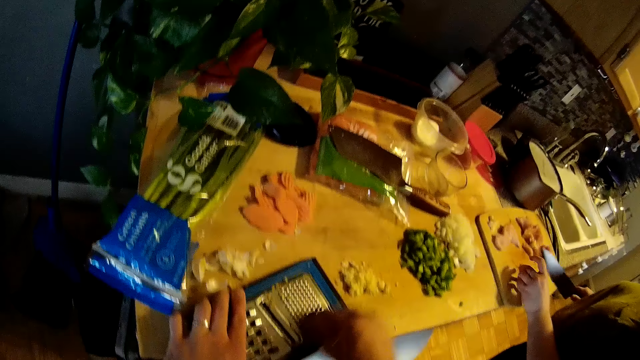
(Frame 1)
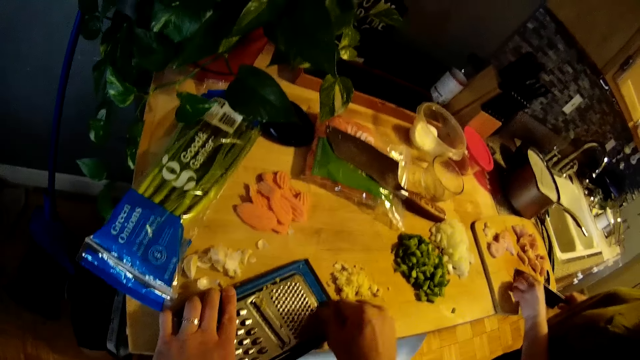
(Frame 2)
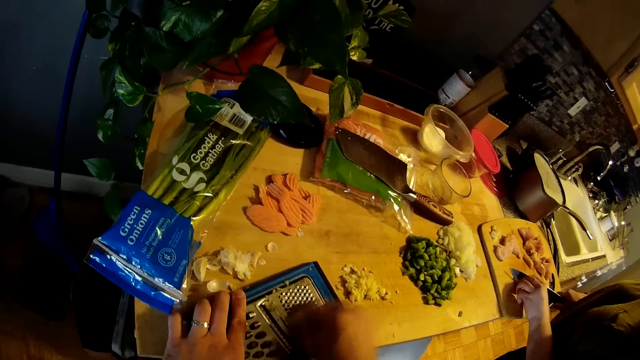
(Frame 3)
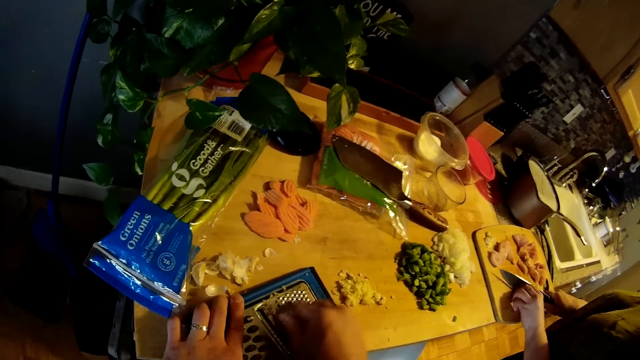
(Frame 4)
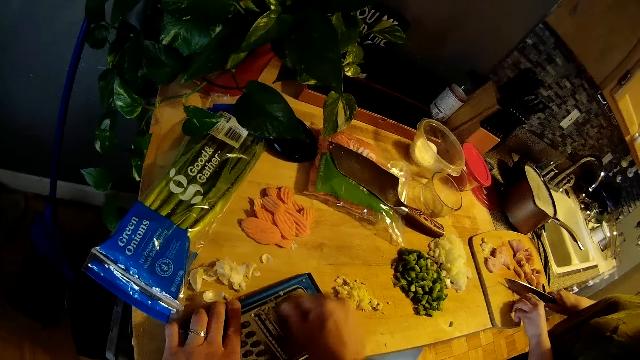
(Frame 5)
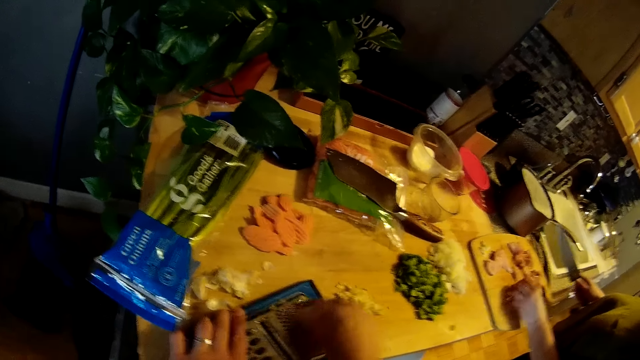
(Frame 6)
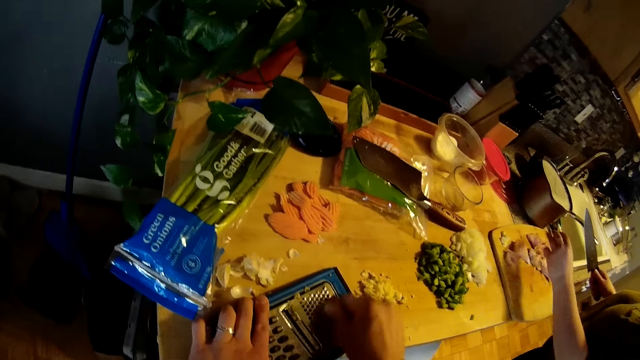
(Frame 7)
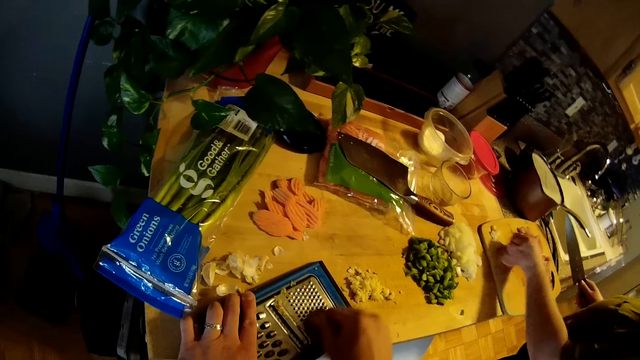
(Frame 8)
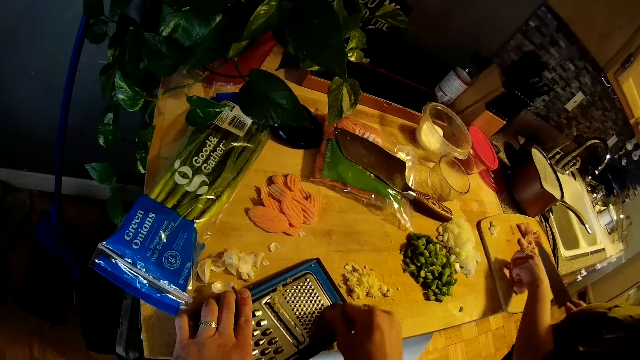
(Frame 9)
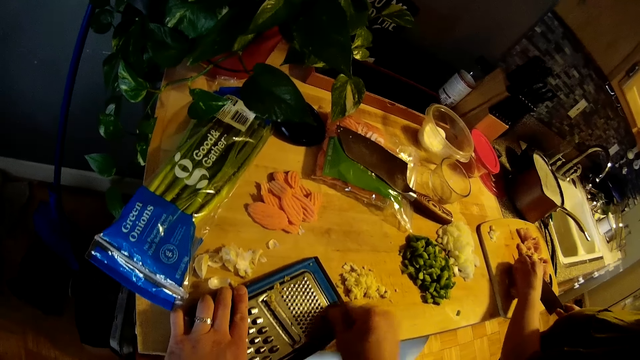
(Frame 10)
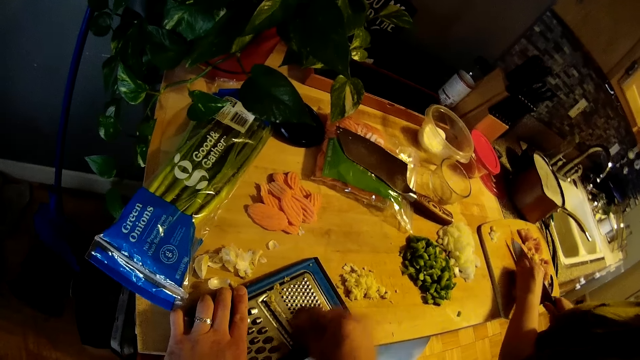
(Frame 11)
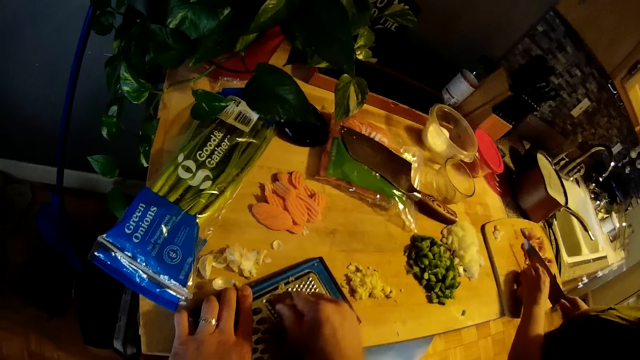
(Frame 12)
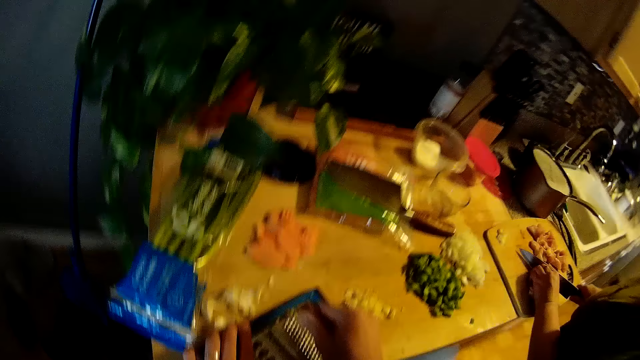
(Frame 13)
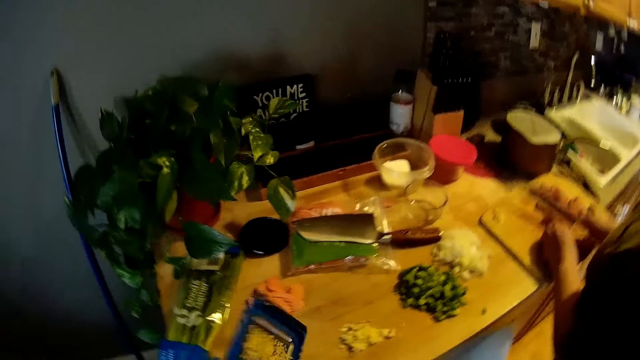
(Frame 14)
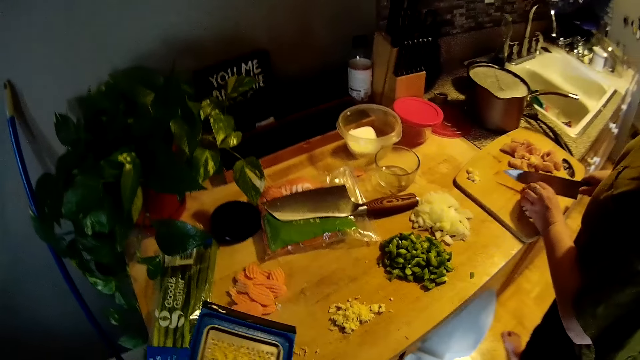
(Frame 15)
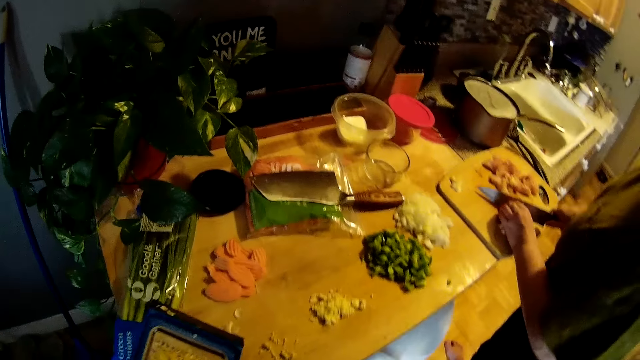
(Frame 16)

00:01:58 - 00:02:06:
The woman moves the sliced chicken breast with the chef's knife in her right hand on the chopping board. The woman moves the sliced chicken breast on the chopping board with her left hand. The camera wearer moves the ginger in his right hand from the grater. The woman cuts the sliced chicken breast with the chef's knife in her right hand on the chopping board. The camera wearer flips the grater on the kitchen slab with his left hand.

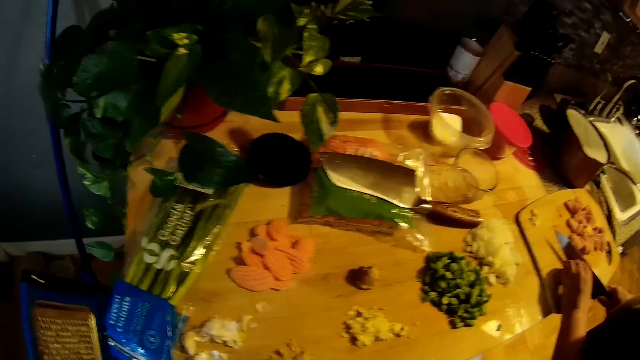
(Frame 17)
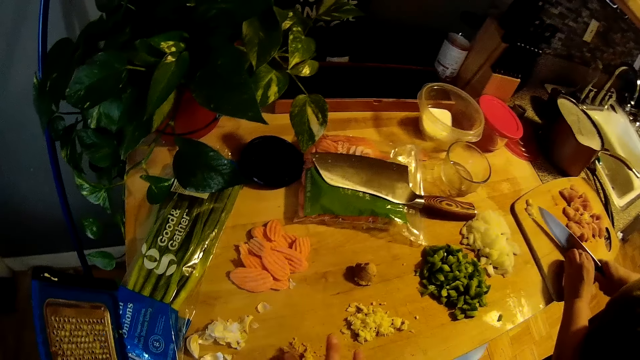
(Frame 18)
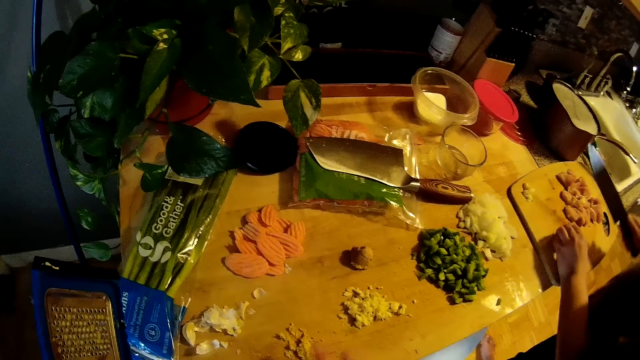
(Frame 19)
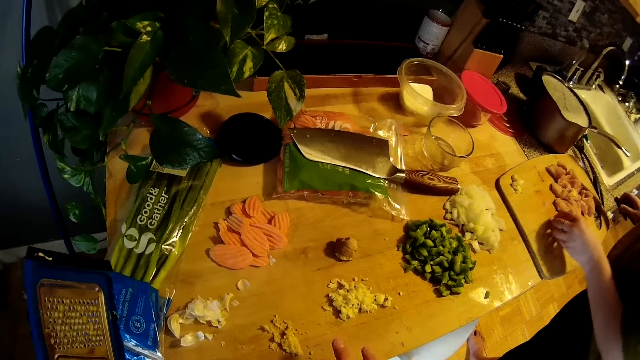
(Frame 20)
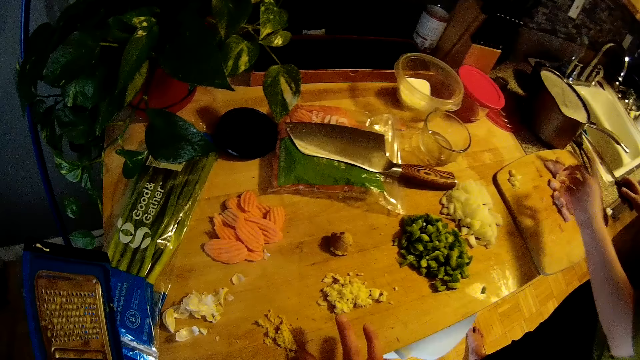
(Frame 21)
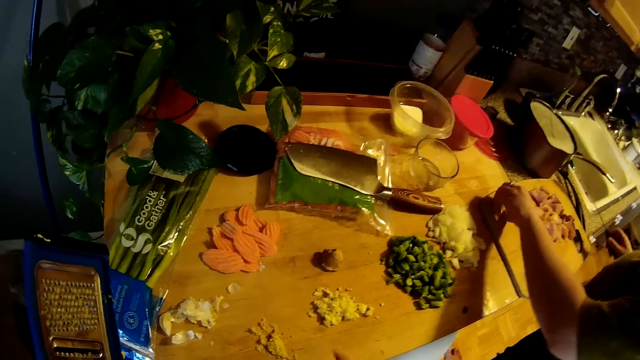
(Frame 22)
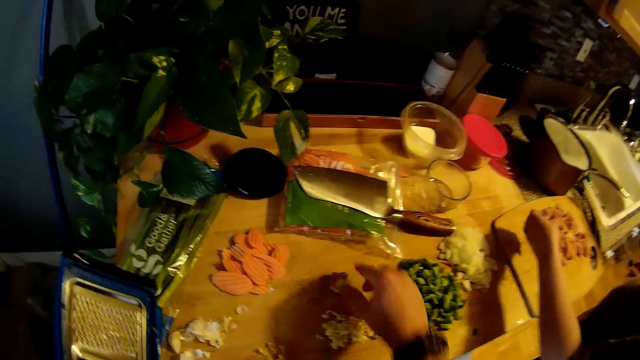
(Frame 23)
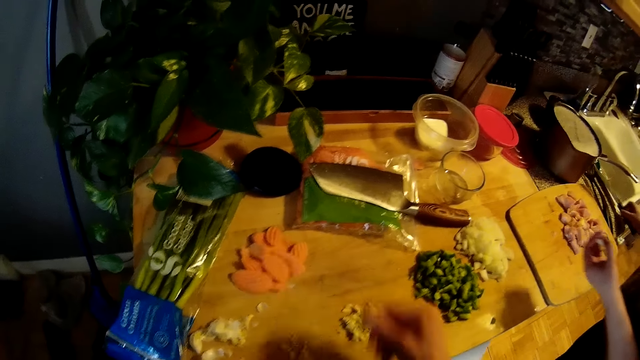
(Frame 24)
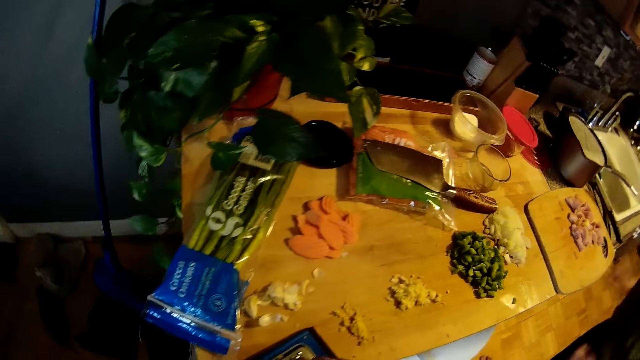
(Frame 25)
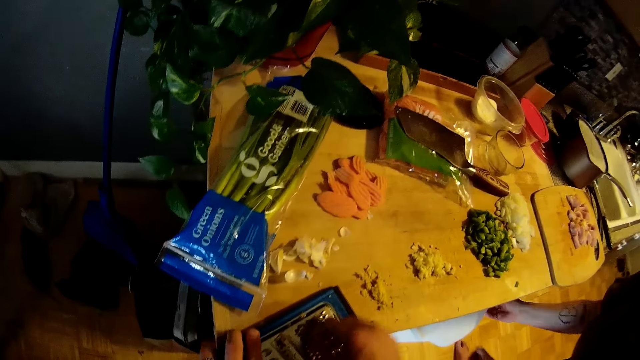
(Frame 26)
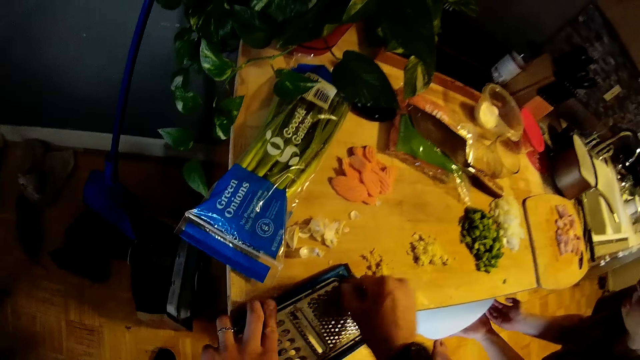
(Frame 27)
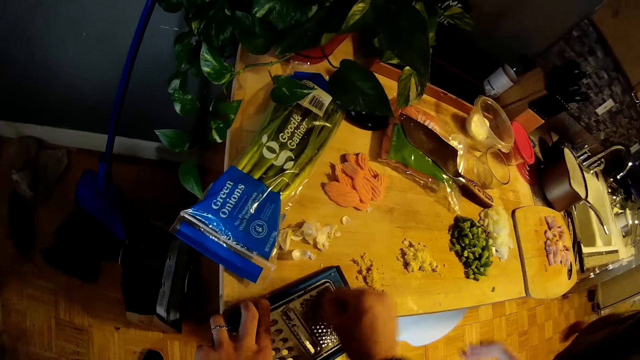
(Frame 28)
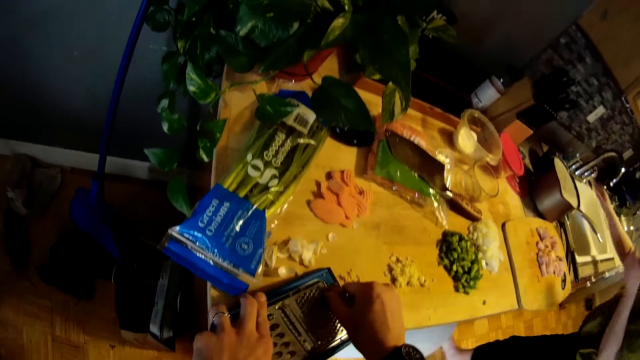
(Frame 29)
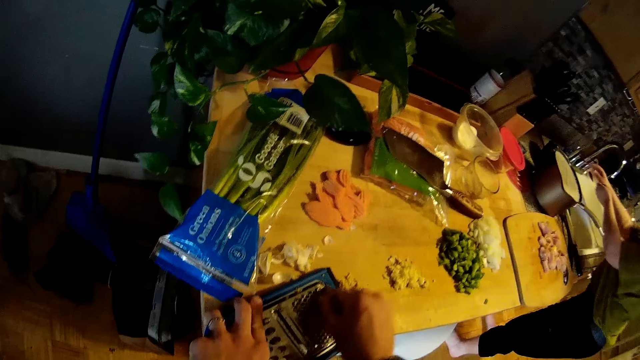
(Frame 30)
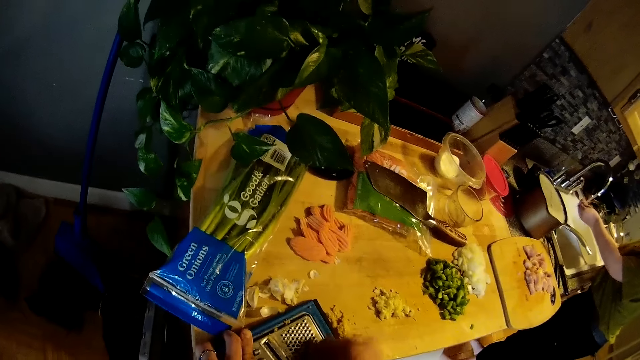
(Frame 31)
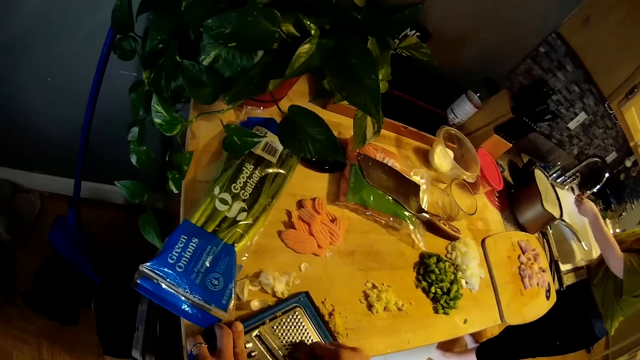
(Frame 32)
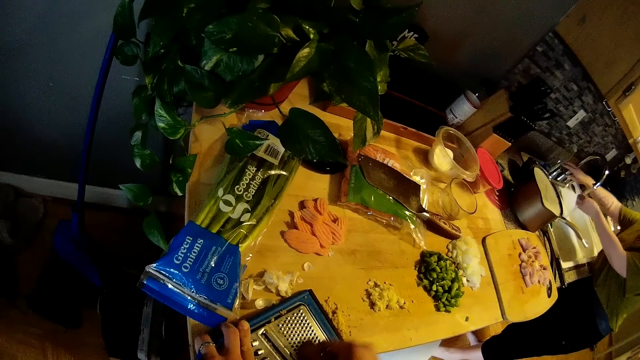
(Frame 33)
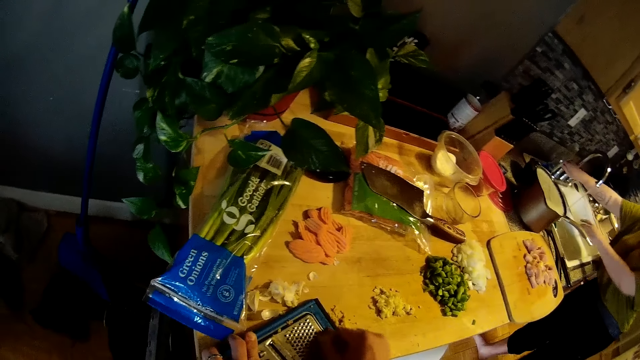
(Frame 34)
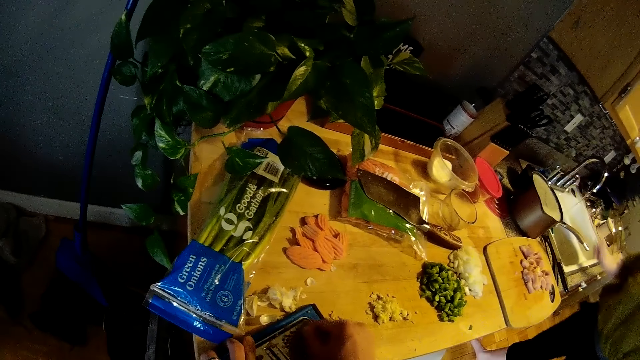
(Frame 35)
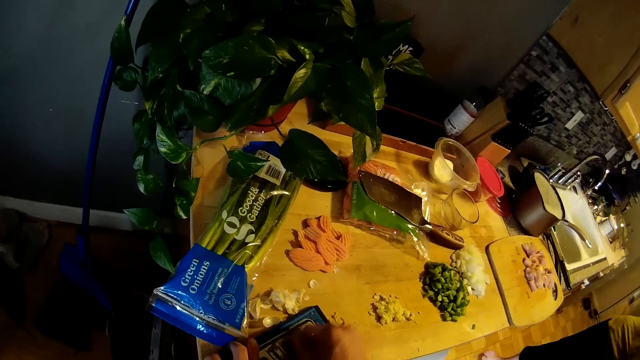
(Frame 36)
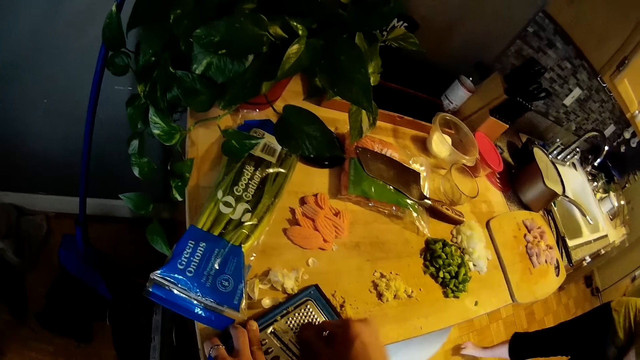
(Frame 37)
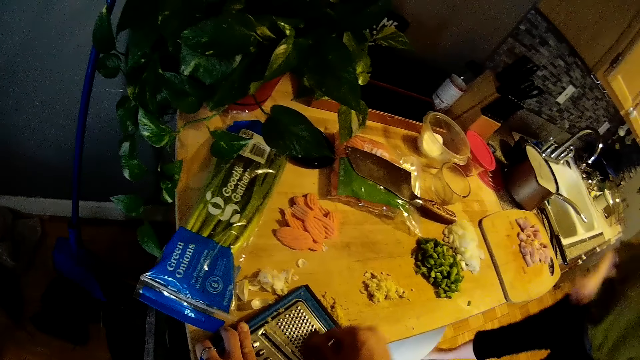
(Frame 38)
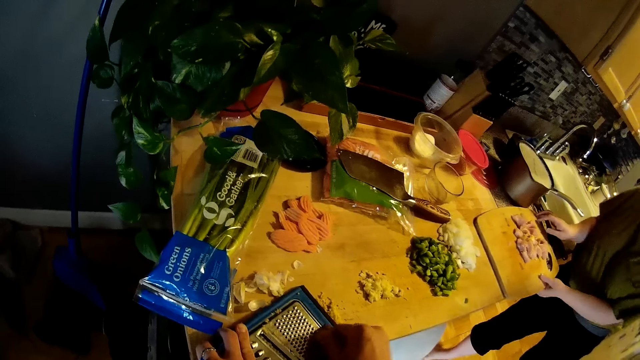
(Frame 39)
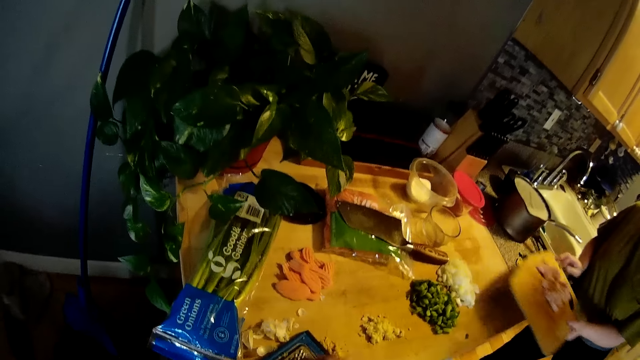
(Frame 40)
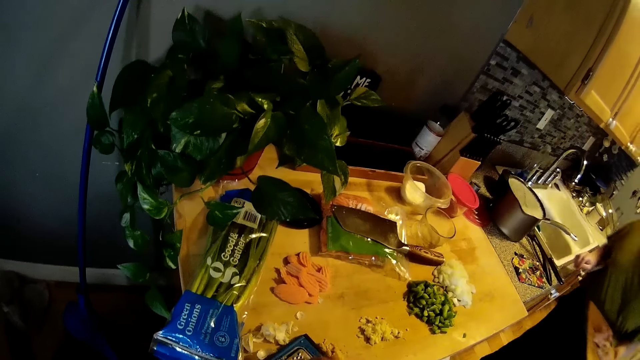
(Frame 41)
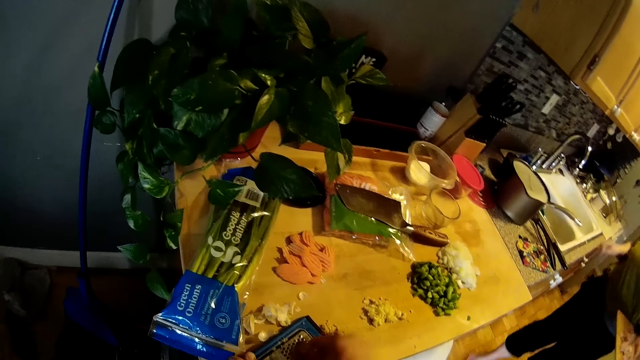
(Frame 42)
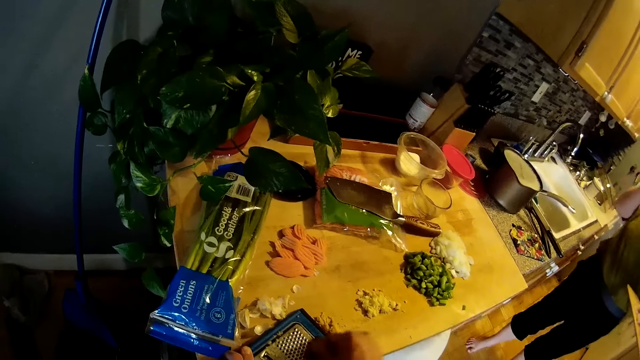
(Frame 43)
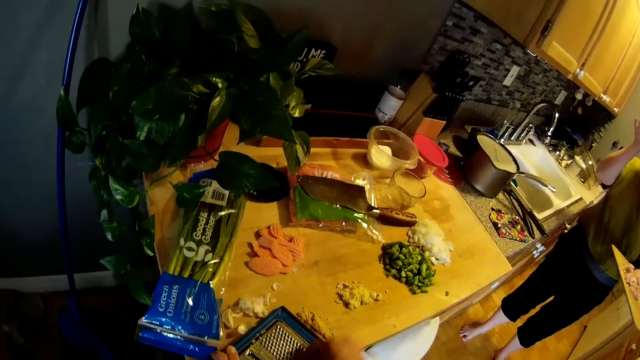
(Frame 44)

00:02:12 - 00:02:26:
The camera wearer gathers the grated ginger on the kitchen slab with his right hand. The woman moves the sliced chicken breast with the chef's knife in her right hand on the chopping board. The woman moves the sliced chicken breast on the chopping board into a trash can with her left hand. The camera wearer picks up the ginger from the kitchen slab with his right hand. The woman drops the chef's knife in her right hand on the sink. The camera wearer places the grater on the kitchen slab with his left hand. He grates the ginger on the grater with his right hand. He adjusts the grater on the kitchen slab with his left hand. The woman opens a tap with her right hand. The woman rinses her hands with water from the tap. The woman closes the tap with her right hand. The woman picks up the chopping board on the kitchen slab with her left hand.
